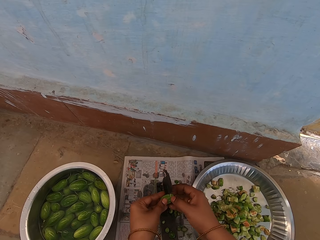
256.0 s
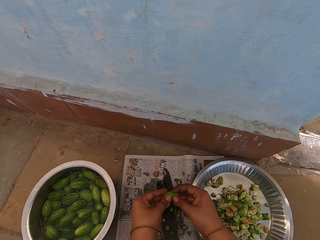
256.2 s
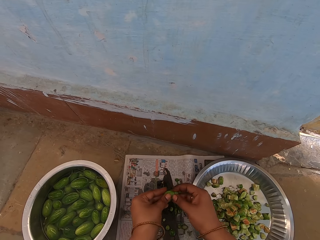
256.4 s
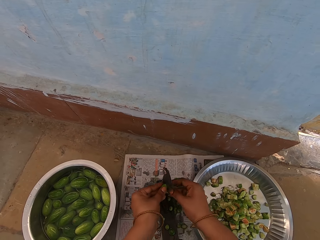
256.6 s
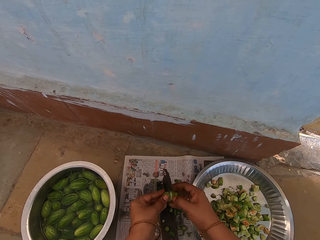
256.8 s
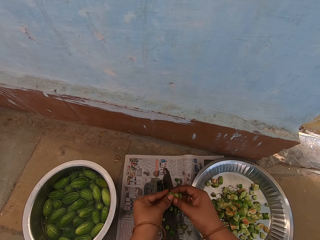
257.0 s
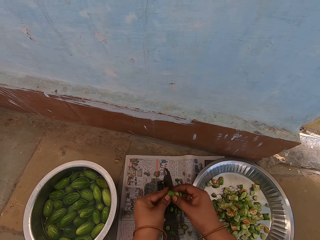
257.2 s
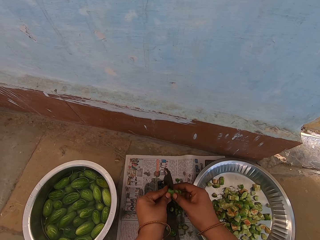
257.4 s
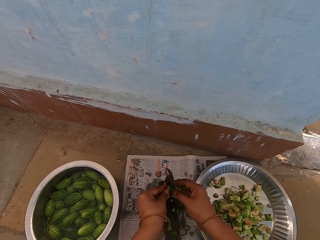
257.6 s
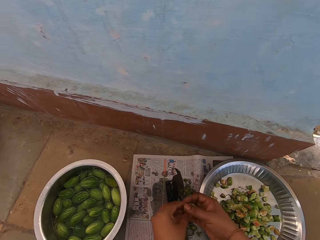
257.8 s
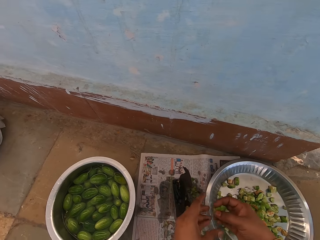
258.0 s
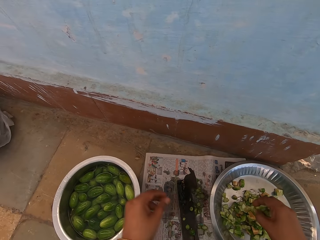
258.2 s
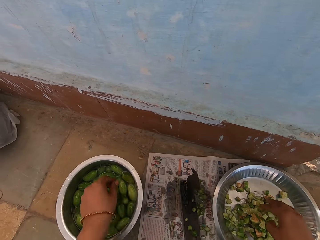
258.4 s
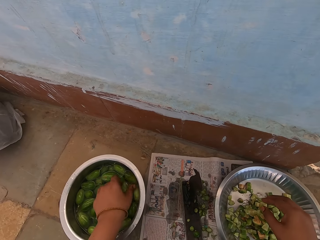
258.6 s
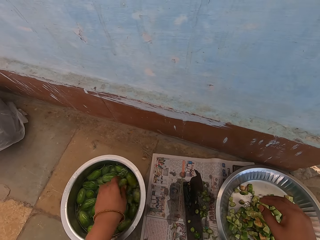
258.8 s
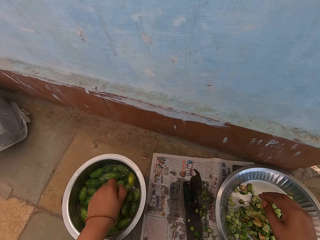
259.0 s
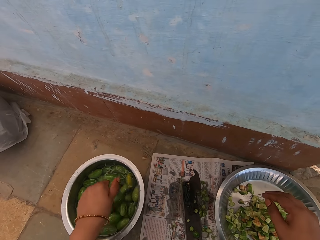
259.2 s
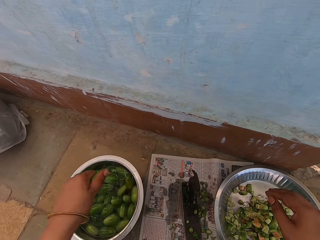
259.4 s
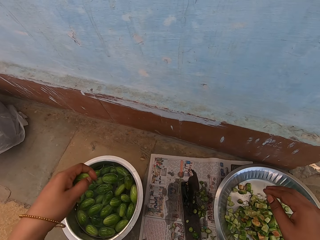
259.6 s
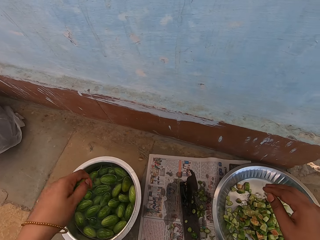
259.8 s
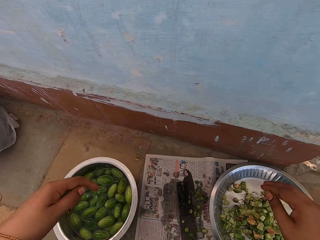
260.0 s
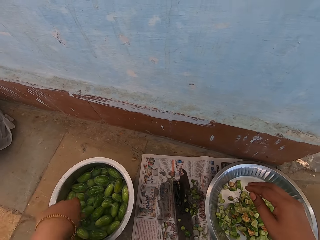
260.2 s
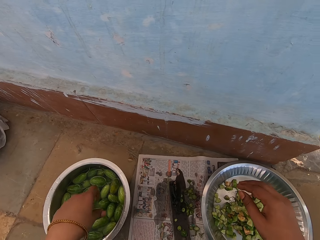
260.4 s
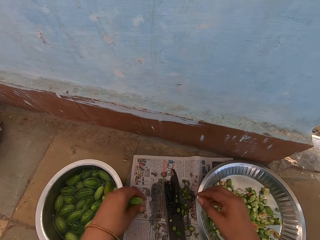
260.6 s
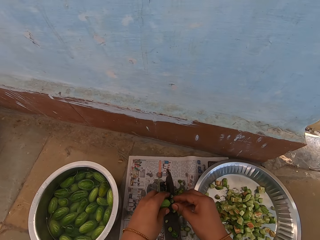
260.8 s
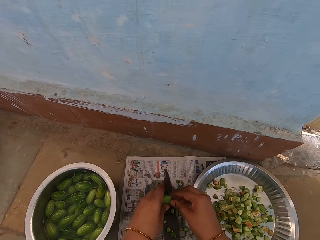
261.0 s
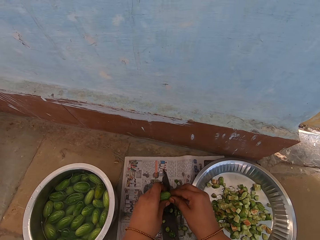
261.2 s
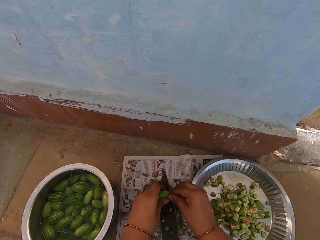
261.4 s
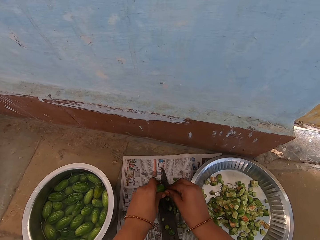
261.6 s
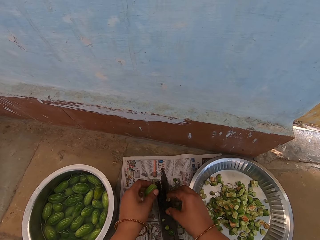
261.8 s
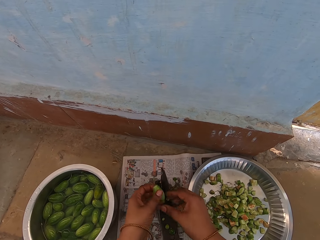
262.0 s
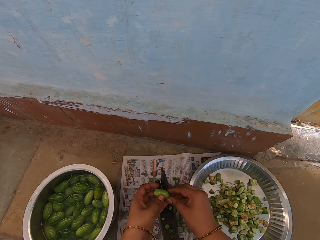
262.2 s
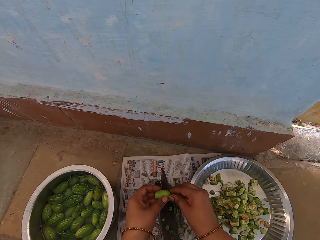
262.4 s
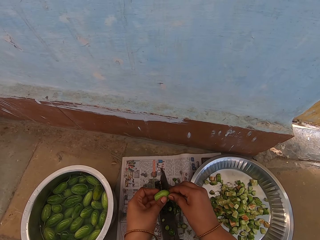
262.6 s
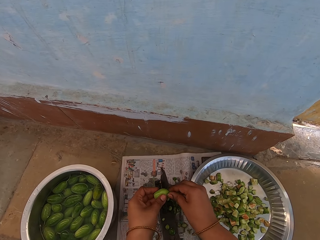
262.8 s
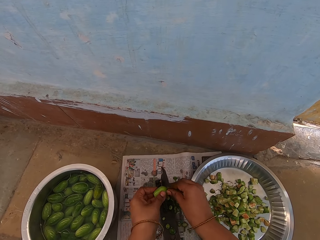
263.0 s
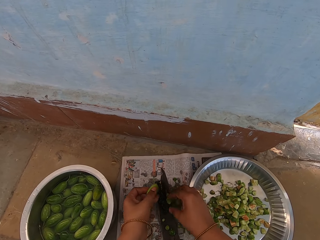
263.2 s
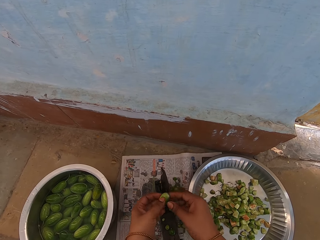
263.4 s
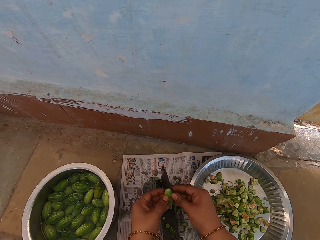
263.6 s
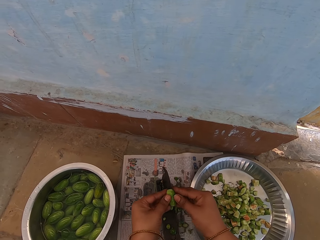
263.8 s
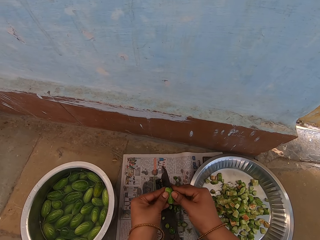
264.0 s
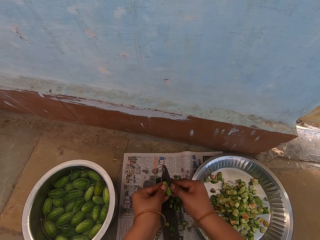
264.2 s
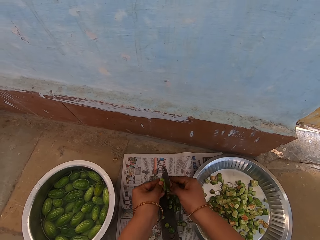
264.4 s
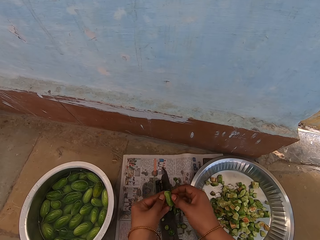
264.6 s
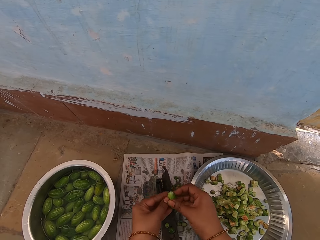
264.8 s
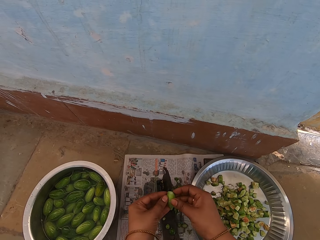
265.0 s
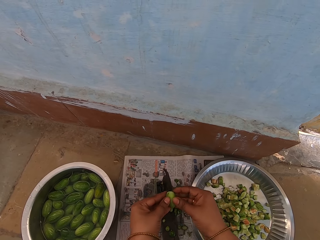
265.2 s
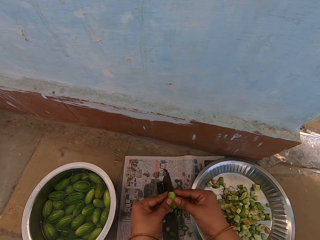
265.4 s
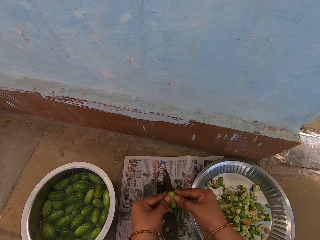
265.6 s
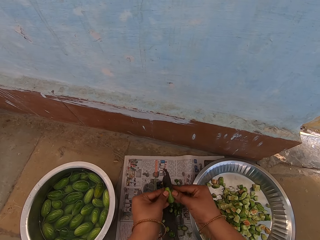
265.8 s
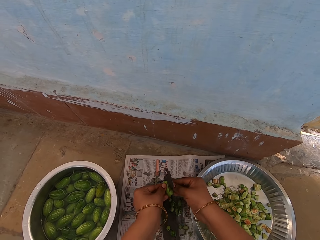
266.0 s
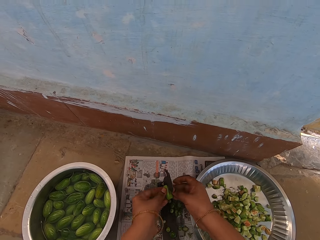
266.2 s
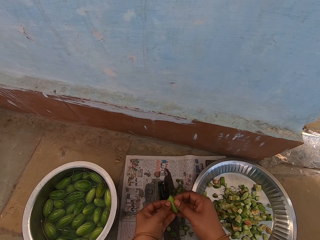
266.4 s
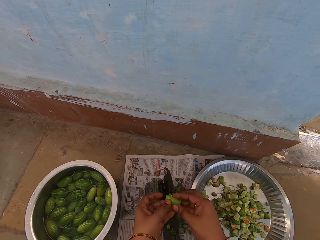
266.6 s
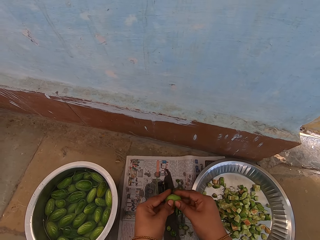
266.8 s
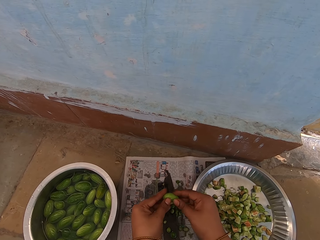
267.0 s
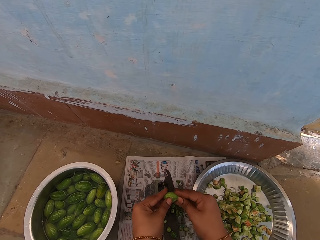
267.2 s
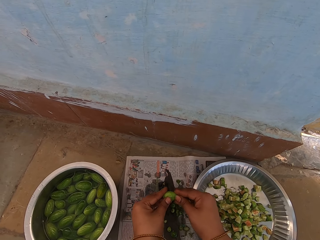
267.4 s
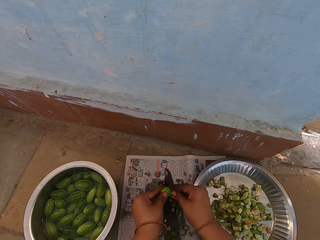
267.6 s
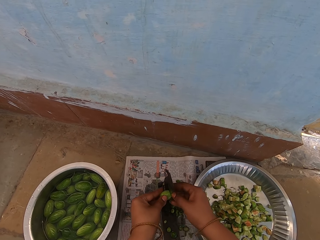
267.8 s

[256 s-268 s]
The camera wearer drops pieces of vegetable in the platter. They pick a vegetable. They rinse the vegetable in the cooking pot. They shake water off the vegetable. They cut off the vegetable tips with a vegetable cutter. They cut the vegetable into pieces with the vegetable cutter.

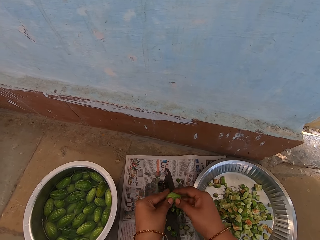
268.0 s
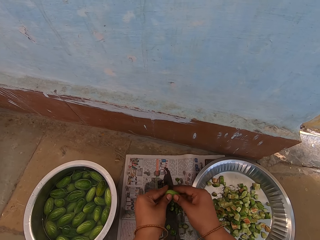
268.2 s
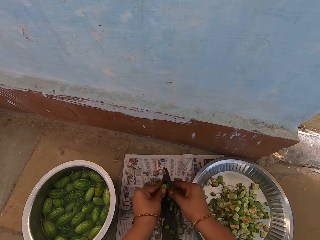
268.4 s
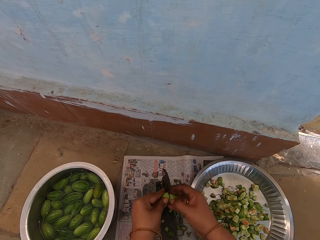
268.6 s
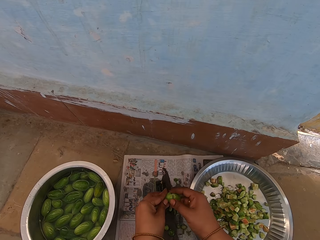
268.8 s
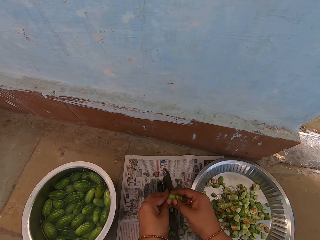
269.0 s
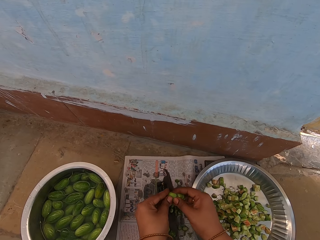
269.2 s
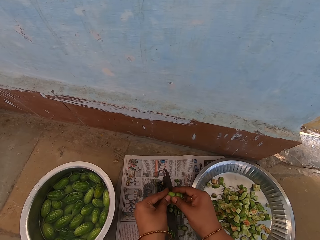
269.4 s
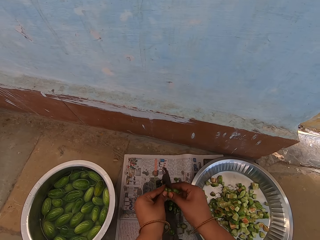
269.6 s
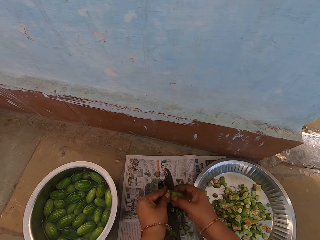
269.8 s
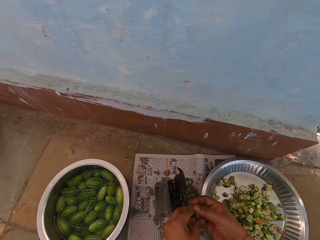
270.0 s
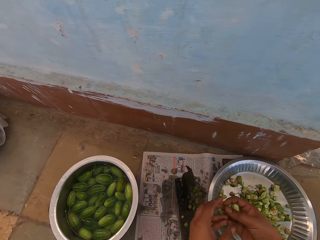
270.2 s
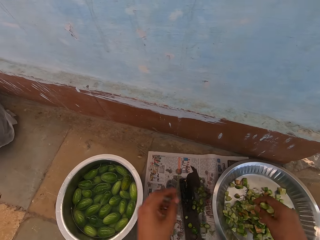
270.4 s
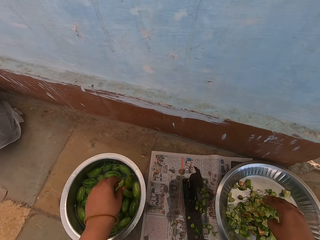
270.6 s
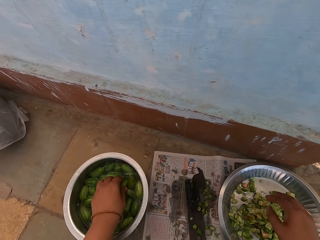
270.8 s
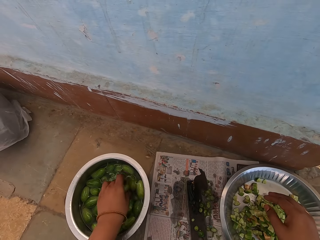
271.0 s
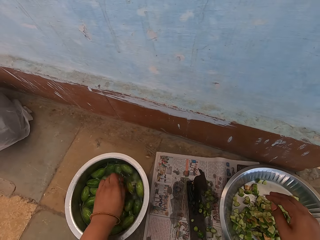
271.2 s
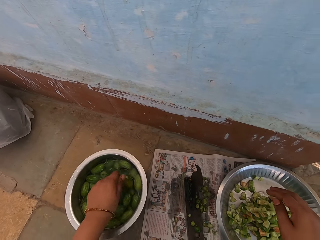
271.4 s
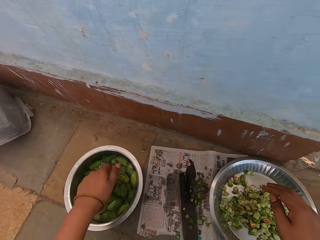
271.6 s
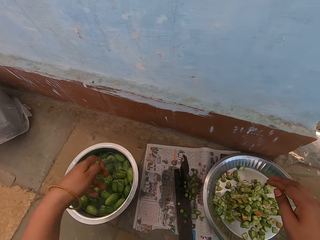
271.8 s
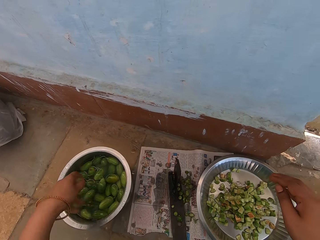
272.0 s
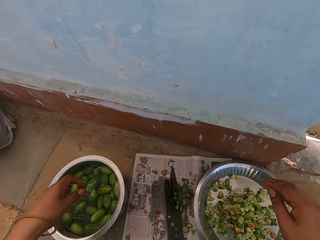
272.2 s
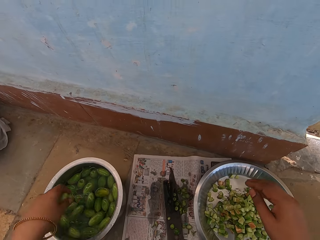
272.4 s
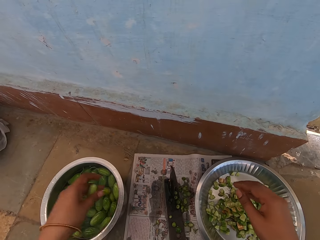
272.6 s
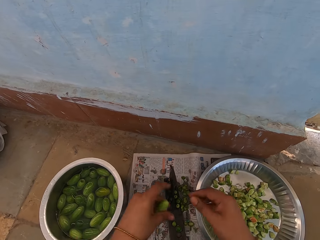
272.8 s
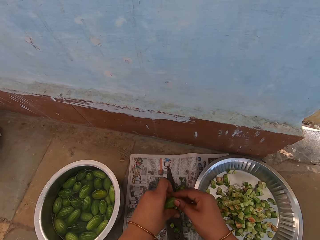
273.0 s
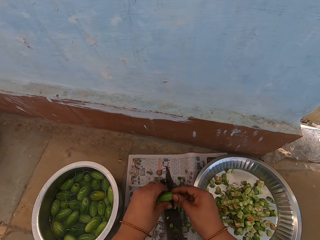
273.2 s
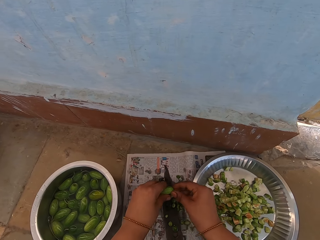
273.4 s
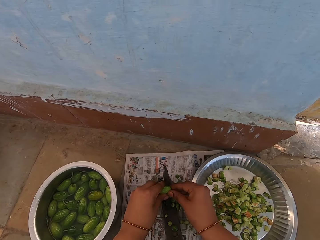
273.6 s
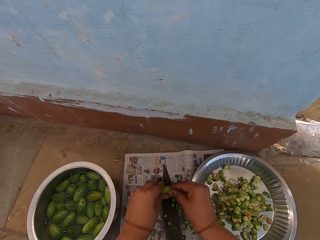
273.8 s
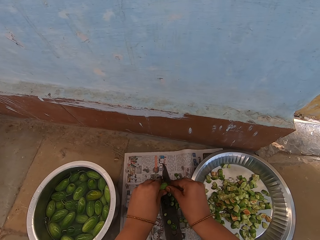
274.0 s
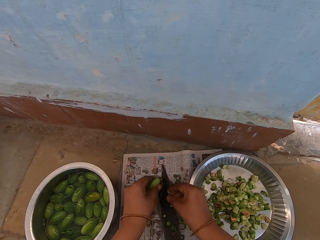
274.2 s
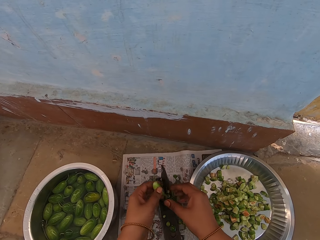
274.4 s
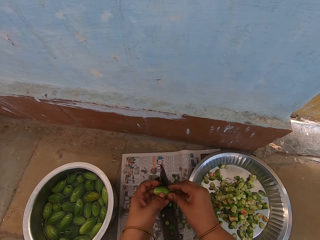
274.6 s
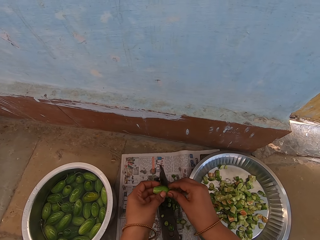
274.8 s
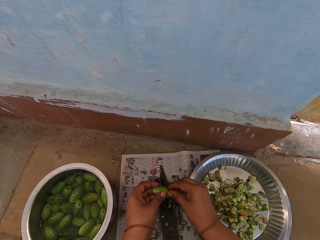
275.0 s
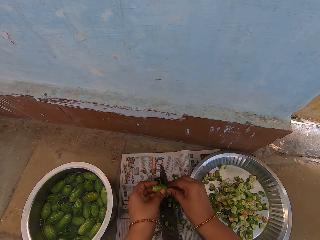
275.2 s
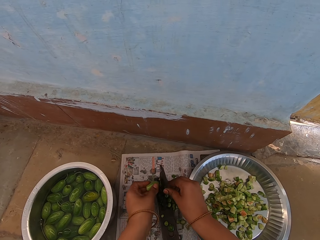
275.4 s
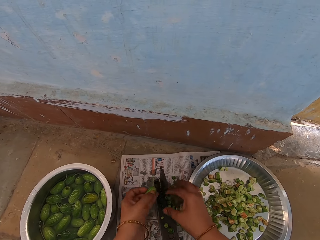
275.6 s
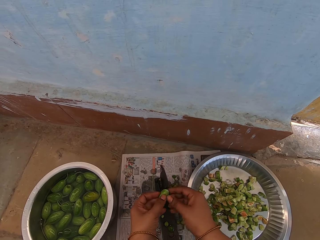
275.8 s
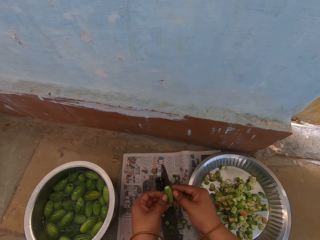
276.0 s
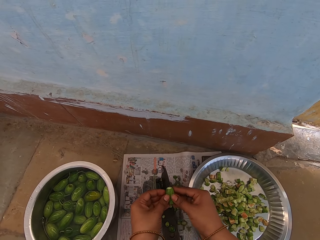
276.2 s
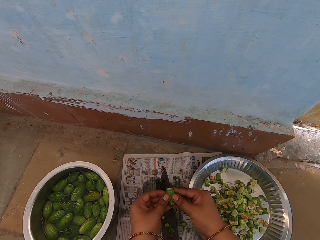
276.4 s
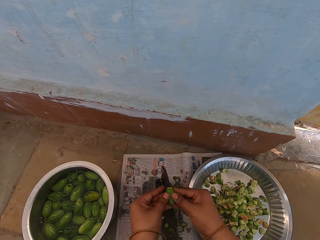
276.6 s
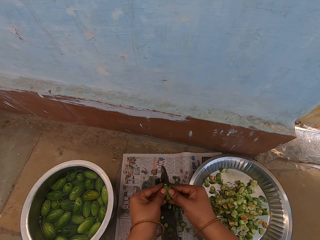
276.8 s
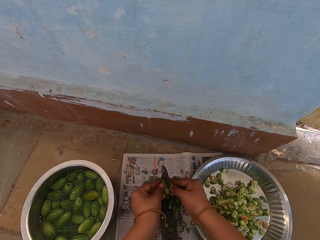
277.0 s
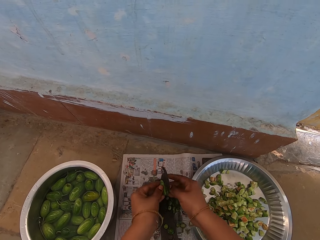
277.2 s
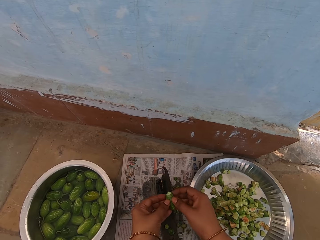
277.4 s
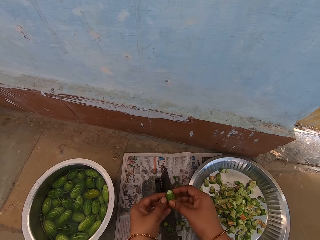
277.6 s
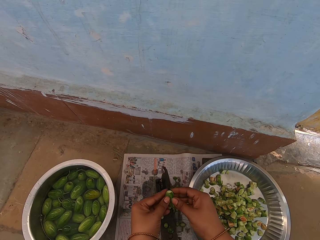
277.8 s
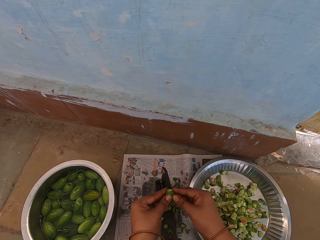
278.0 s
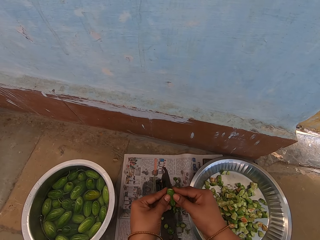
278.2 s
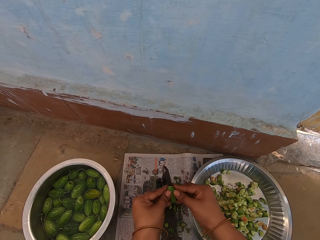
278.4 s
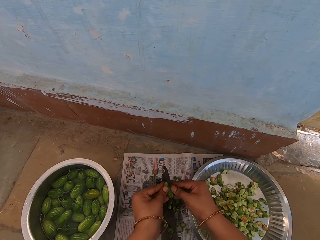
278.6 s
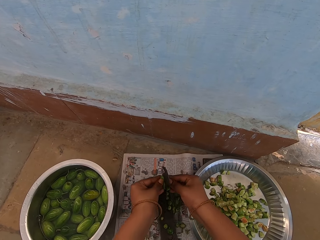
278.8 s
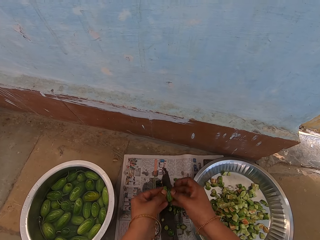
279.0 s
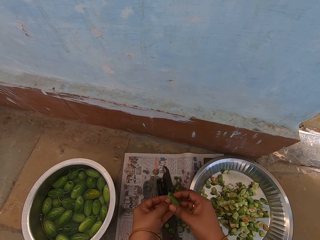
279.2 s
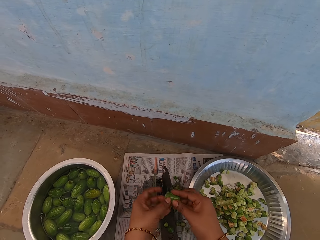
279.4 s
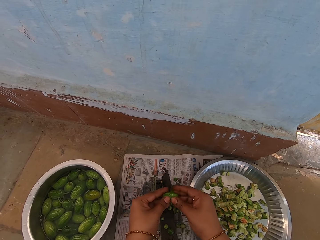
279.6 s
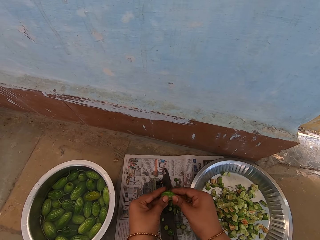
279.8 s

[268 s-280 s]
The camera wearer drops pieces of vegetable in the platter. They pick a vegetable. They rinse the vegetable in the cooking pot. They shake water off the vegetable. They cut off the vegetable tips with a vegetable cutter. They cut the vegetable into pieces with the vegetable cutter.
